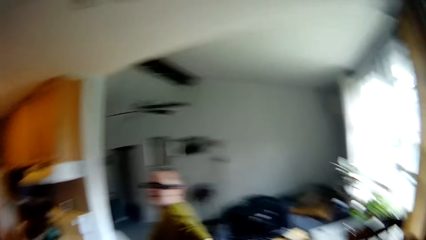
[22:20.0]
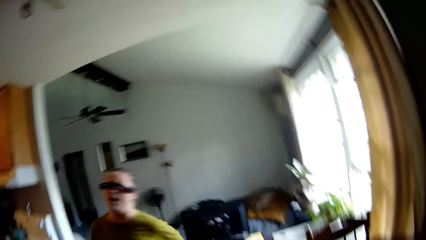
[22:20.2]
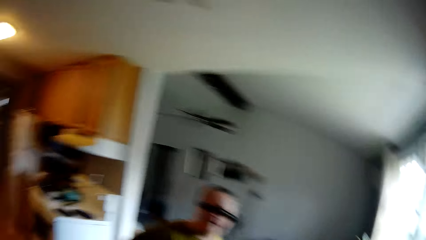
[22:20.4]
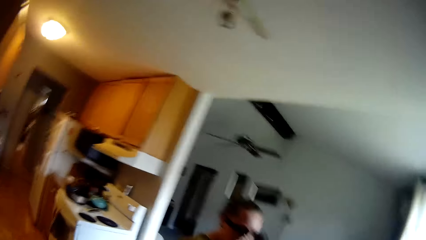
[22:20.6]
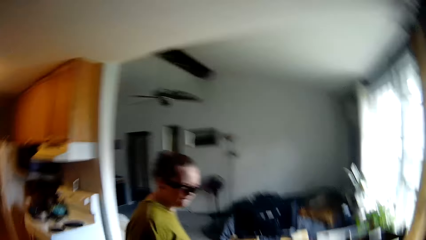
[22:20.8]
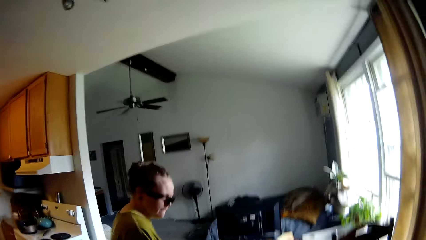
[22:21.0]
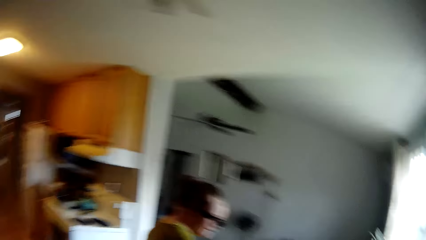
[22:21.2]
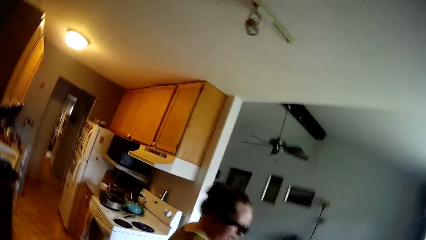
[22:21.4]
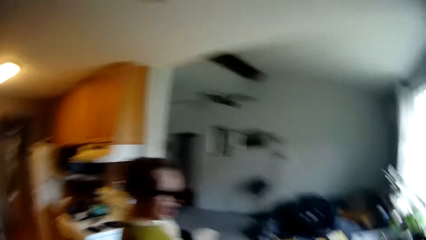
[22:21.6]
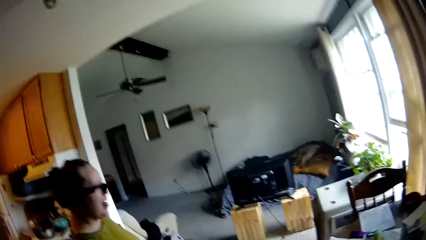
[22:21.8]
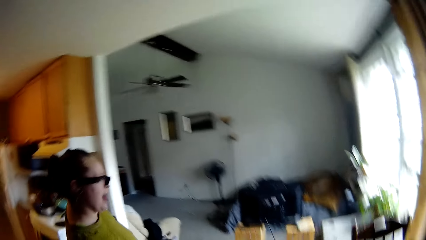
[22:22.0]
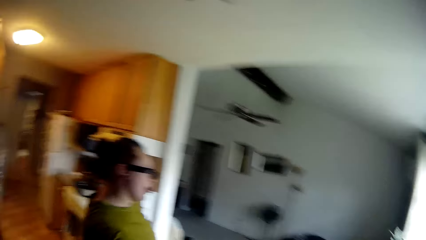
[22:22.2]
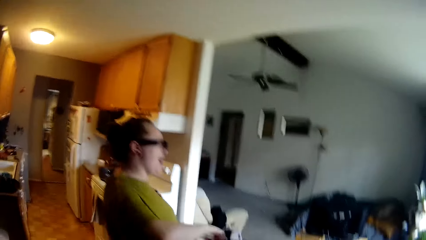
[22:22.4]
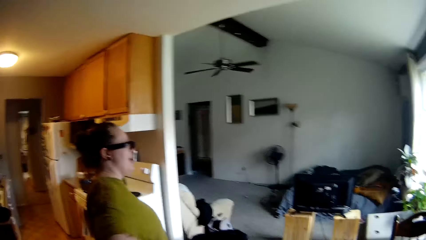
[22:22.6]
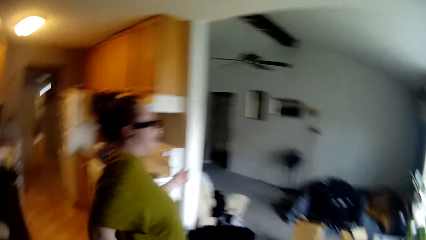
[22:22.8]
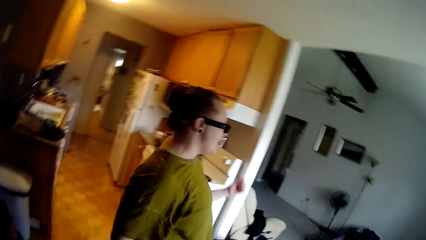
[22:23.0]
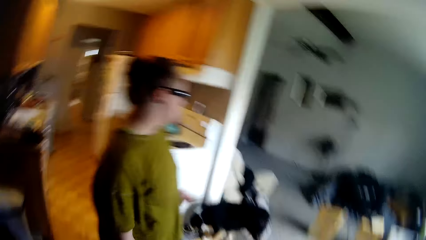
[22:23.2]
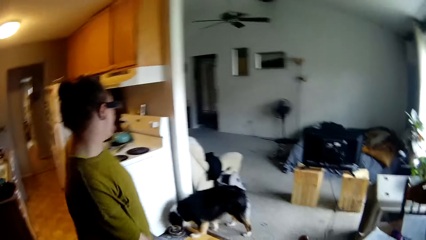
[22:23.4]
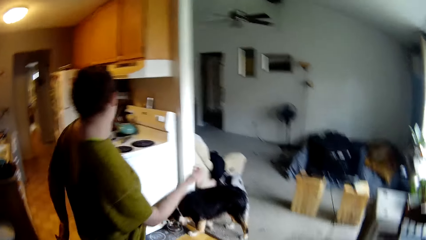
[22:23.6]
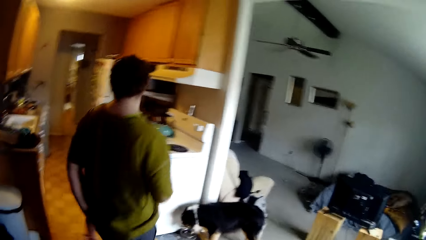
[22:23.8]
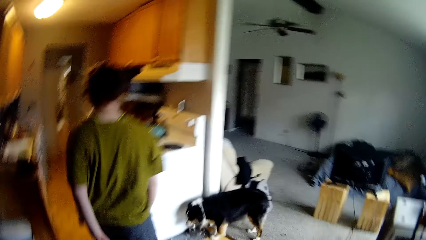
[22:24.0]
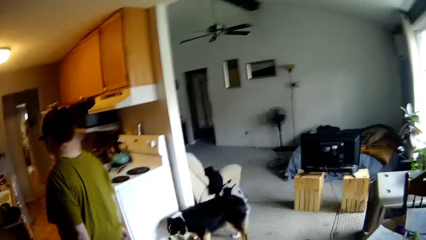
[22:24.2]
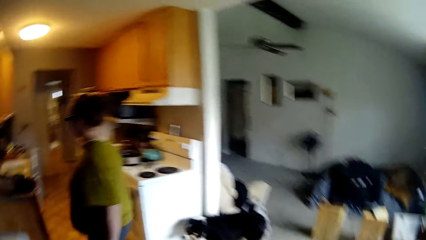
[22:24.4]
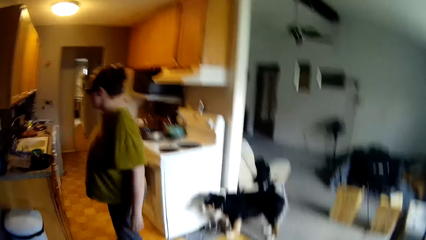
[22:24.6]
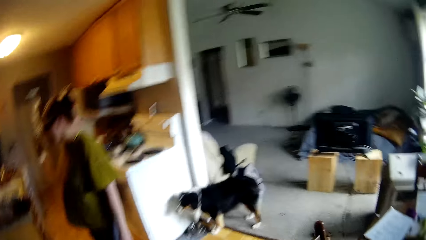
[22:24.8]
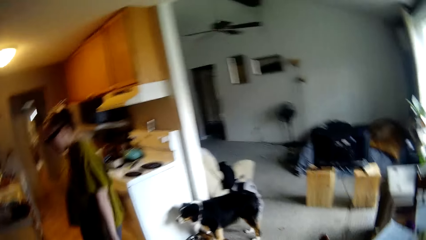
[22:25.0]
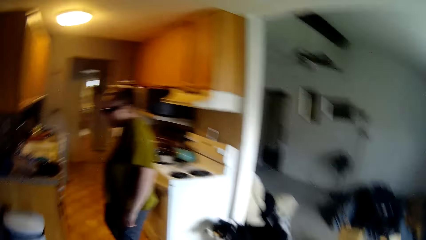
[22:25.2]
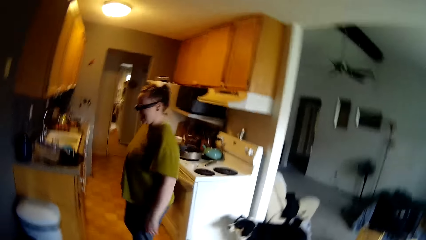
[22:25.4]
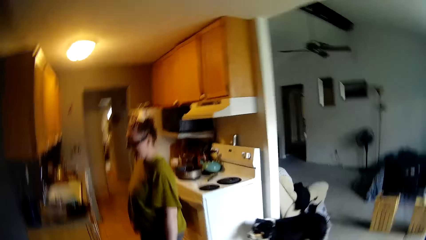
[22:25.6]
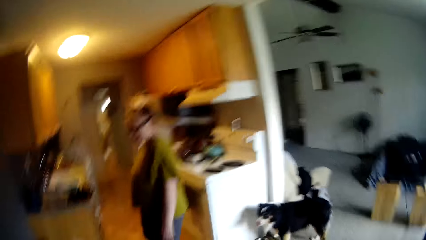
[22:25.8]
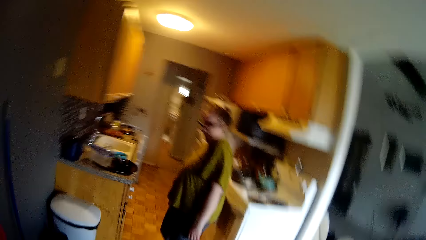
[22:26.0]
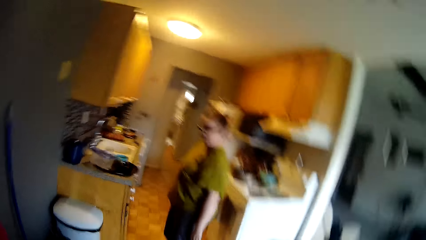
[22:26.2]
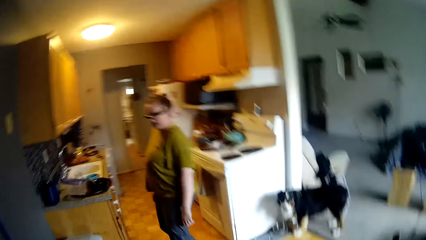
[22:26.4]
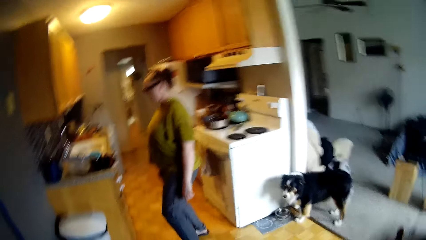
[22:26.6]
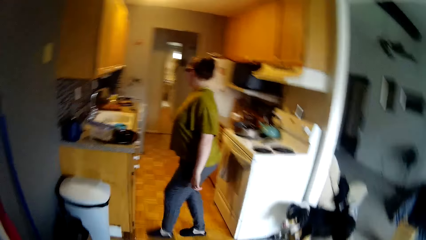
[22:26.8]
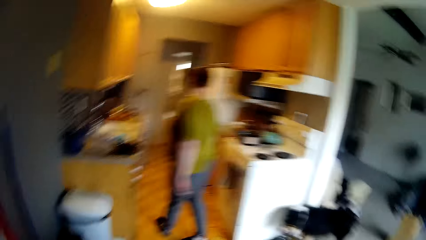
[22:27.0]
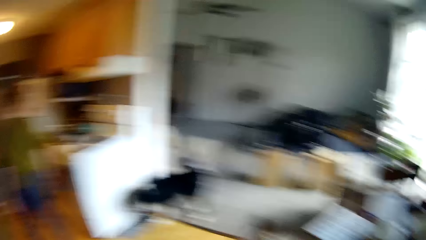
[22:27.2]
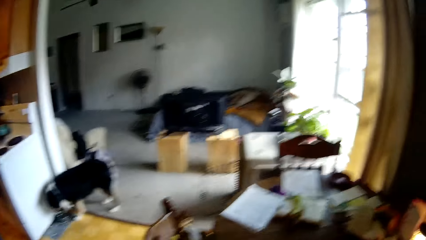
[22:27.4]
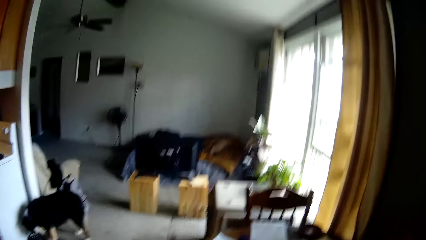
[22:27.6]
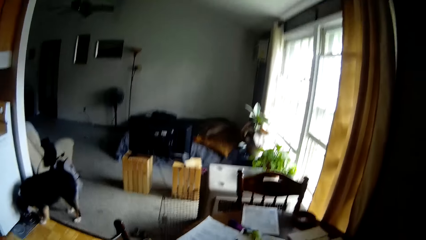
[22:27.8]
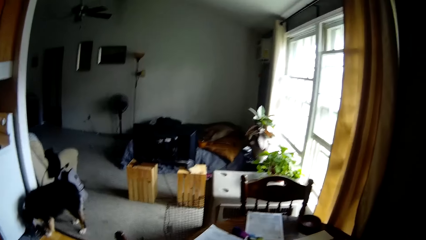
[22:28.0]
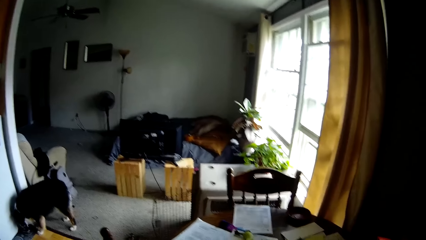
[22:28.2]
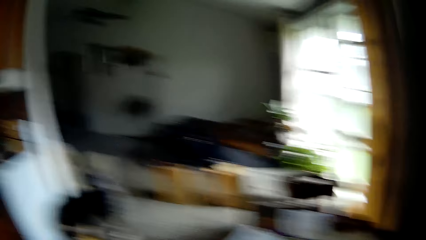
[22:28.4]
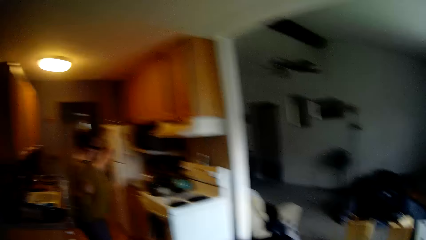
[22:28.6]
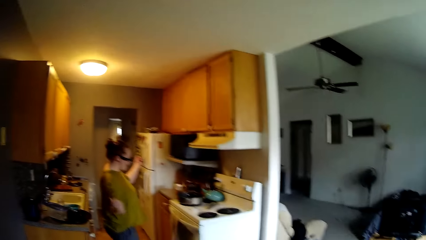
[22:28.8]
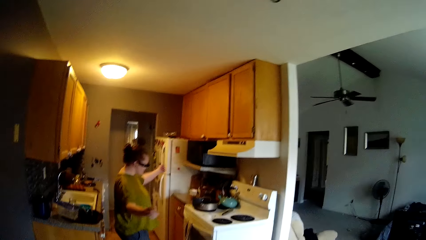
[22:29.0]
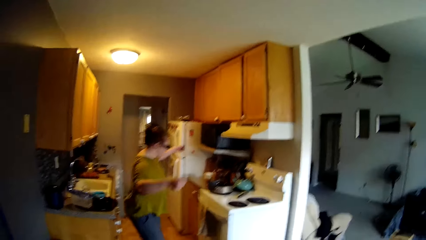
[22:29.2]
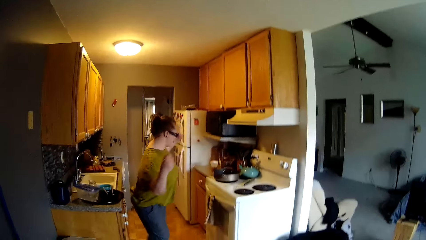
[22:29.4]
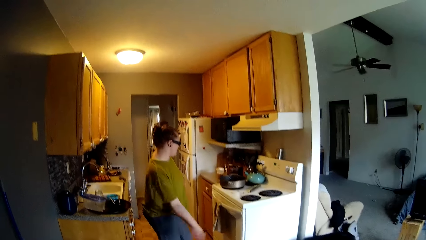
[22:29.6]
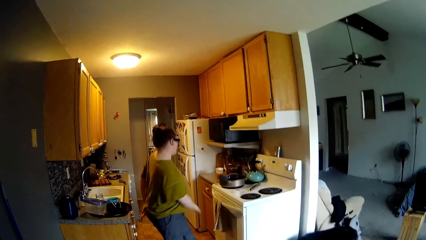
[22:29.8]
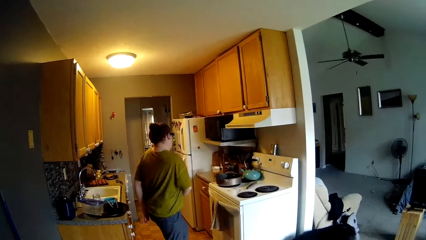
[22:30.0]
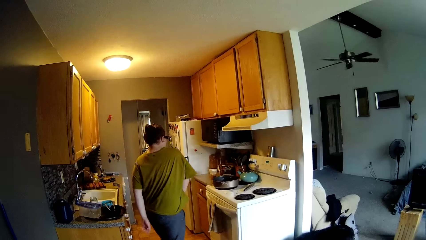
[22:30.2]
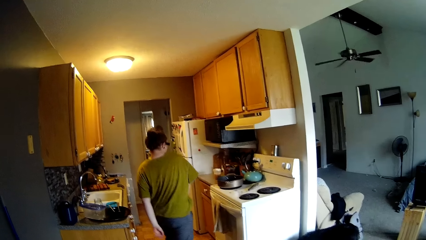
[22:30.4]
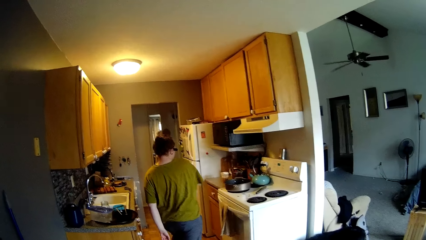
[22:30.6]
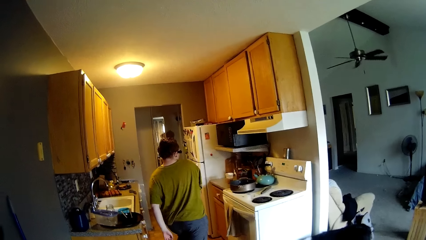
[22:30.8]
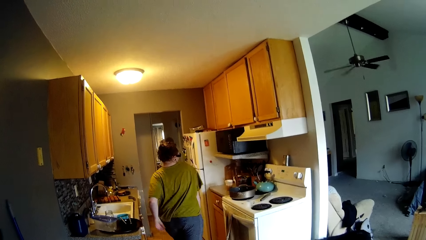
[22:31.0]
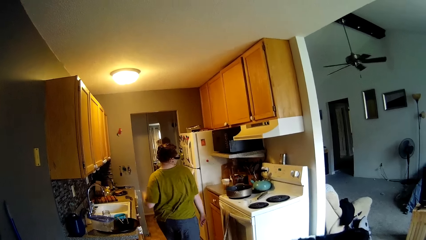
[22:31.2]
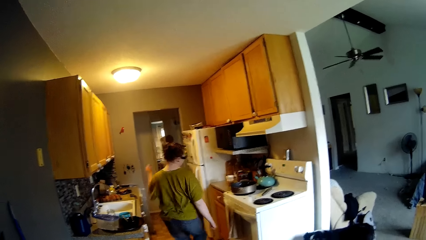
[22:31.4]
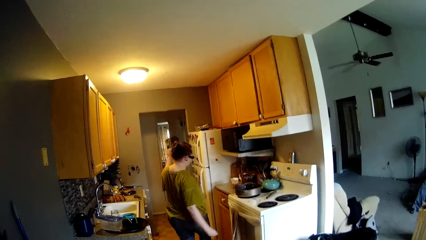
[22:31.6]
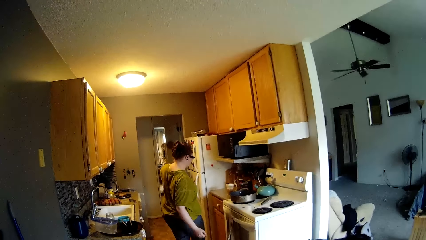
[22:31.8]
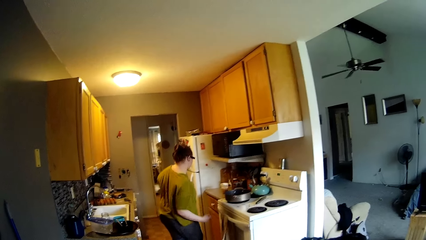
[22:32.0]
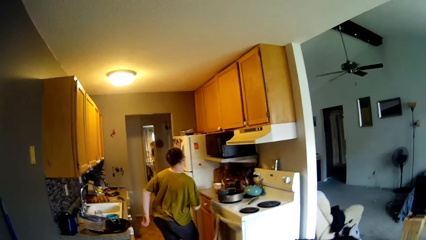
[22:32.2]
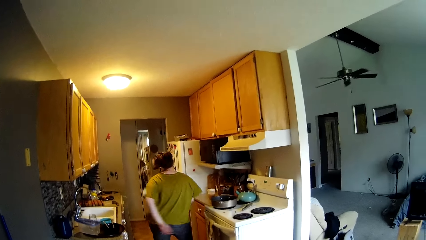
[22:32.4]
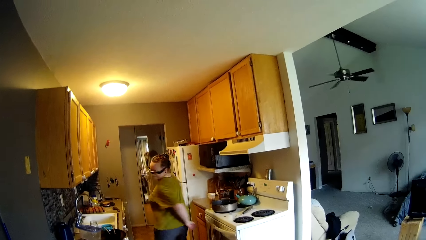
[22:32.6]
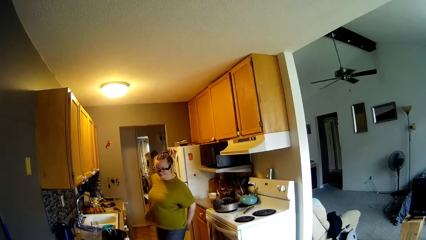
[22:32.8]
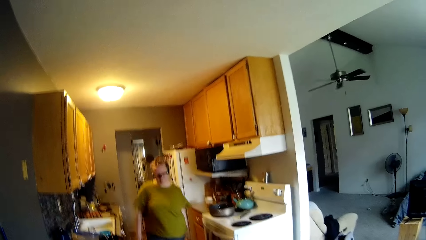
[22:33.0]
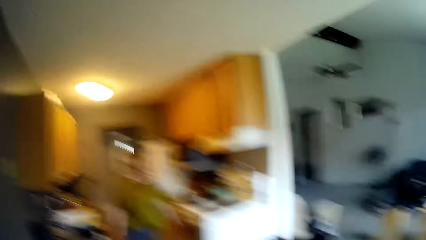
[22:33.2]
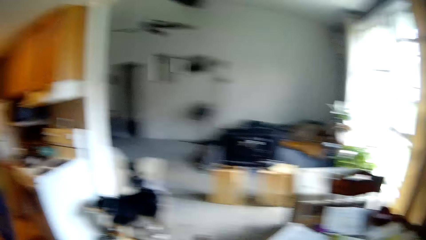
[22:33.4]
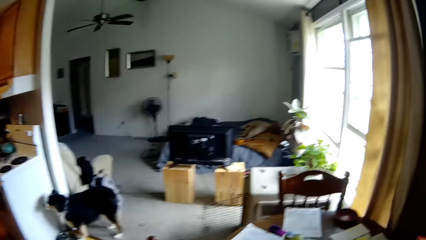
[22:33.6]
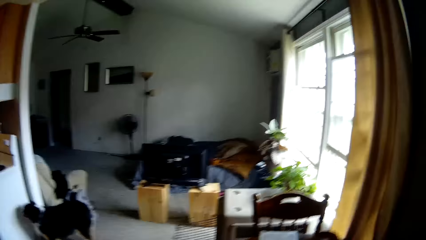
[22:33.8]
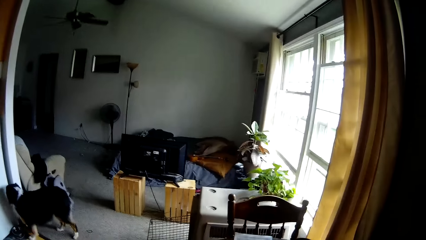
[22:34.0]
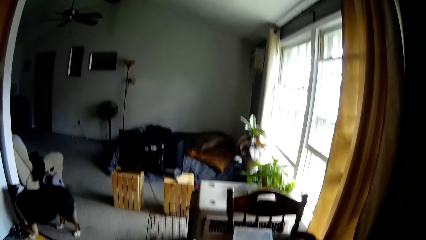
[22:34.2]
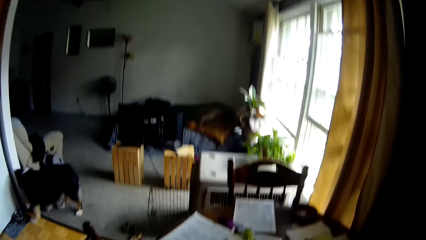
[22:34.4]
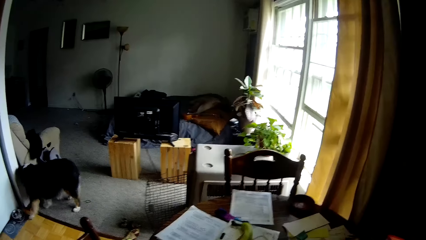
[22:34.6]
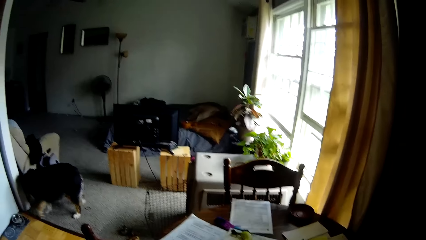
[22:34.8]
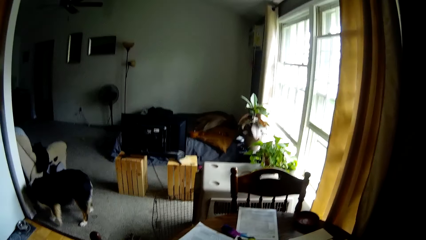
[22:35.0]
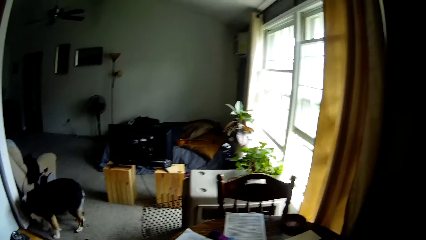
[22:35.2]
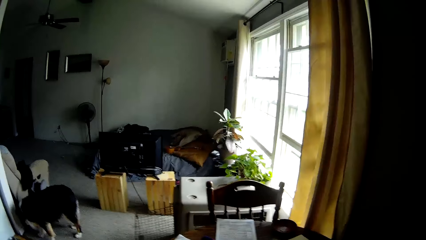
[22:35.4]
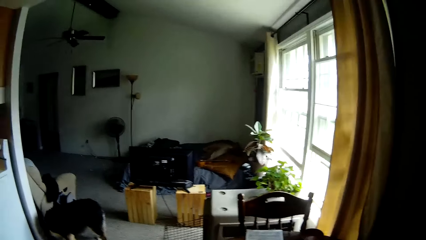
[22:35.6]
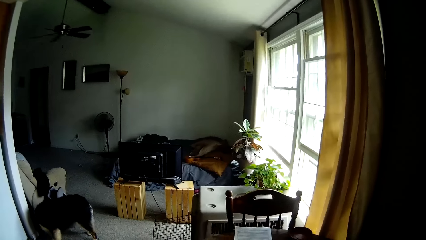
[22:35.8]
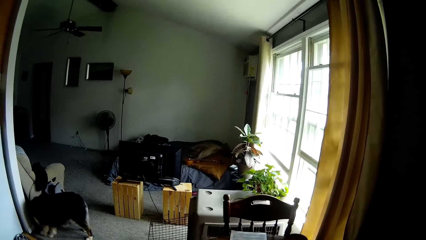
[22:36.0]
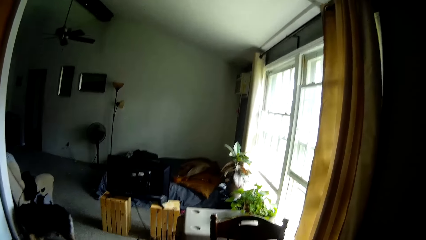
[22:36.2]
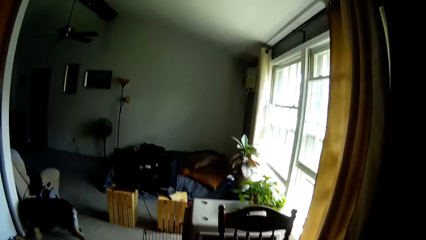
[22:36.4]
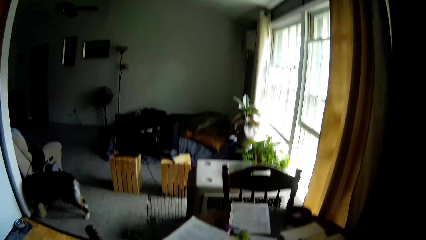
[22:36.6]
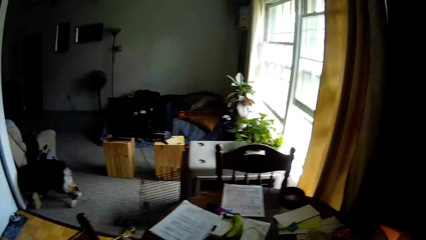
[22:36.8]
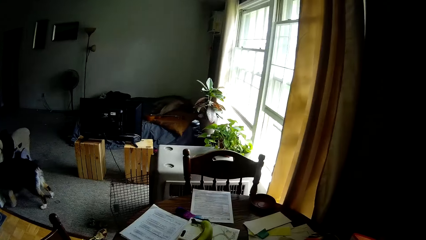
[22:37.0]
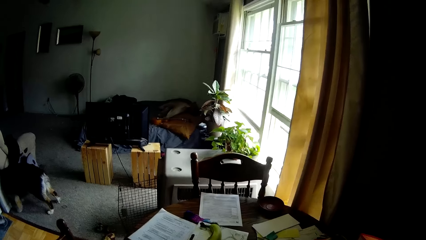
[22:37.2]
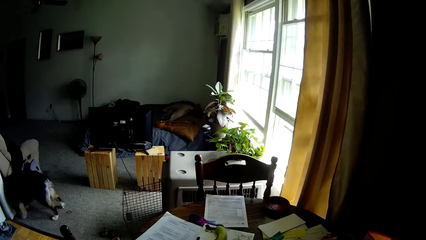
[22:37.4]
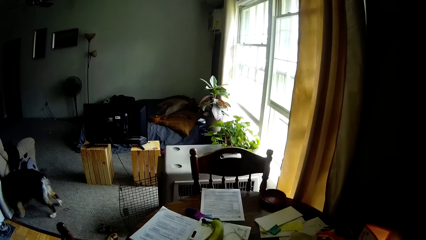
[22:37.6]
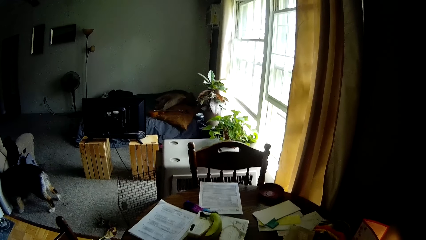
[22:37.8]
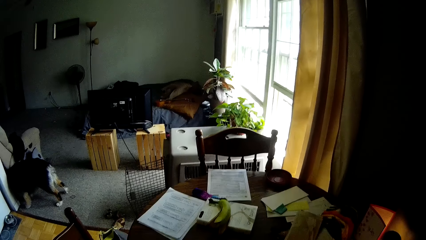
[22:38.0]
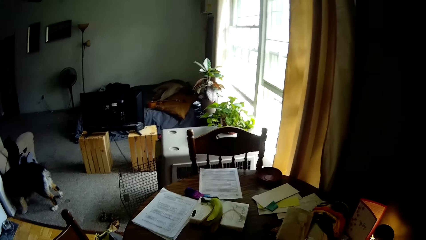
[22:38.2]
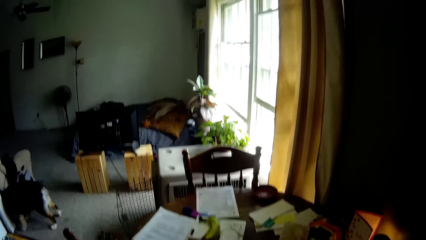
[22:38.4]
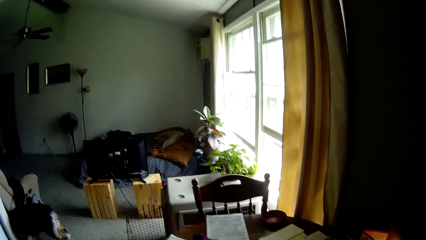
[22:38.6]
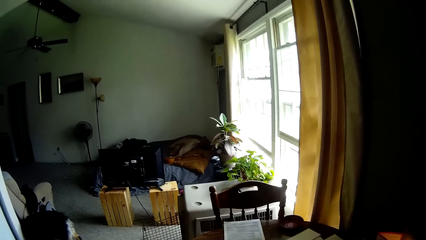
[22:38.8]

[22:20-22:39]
The camera wearer talks to the woman. The woman dances. The camera wearer looks at the dog.
